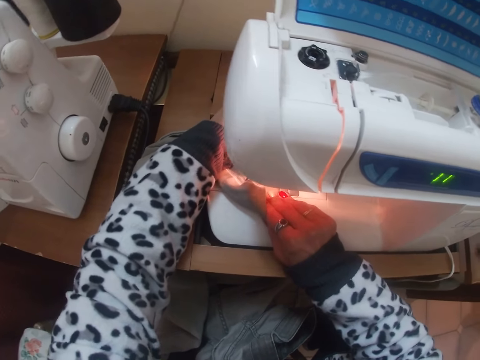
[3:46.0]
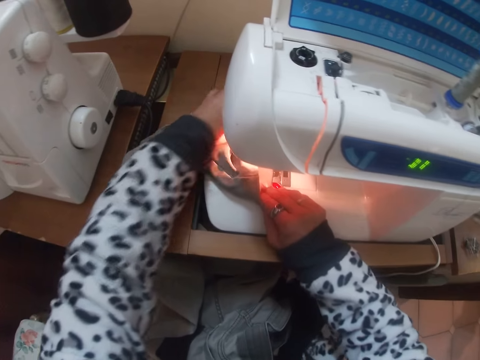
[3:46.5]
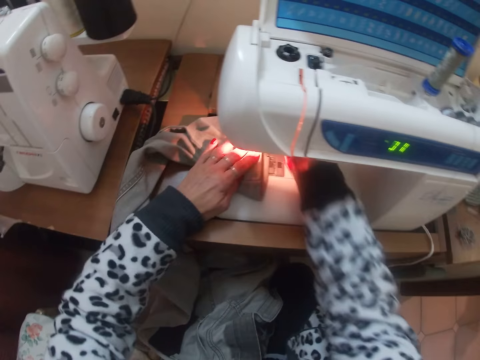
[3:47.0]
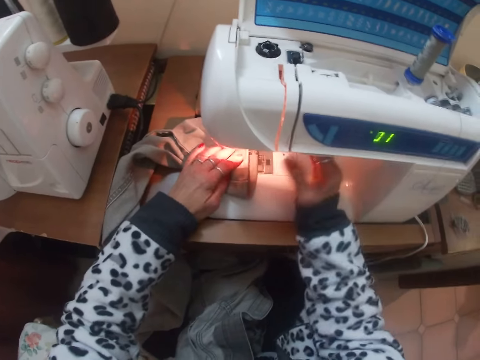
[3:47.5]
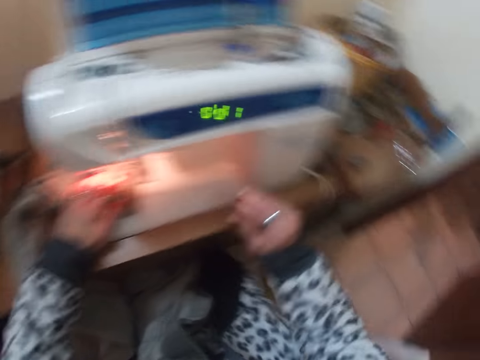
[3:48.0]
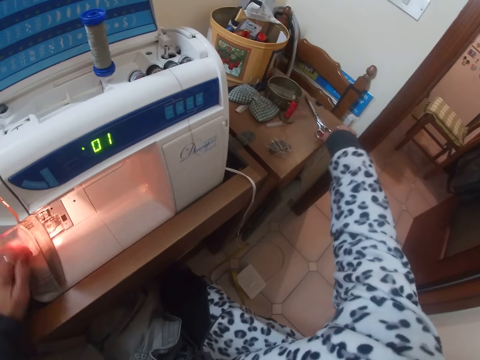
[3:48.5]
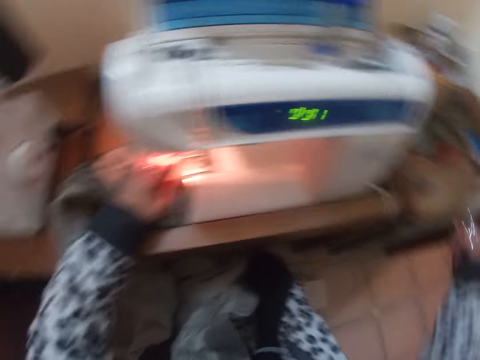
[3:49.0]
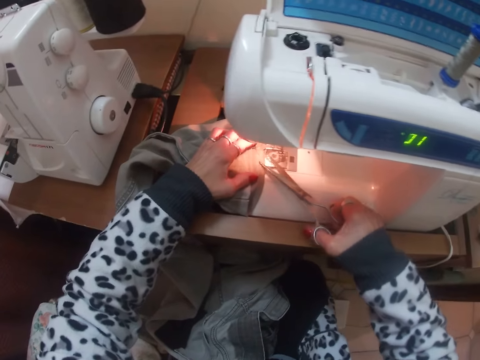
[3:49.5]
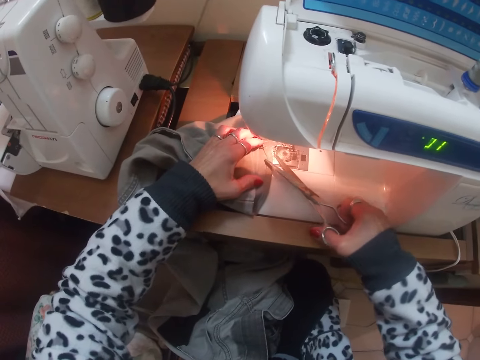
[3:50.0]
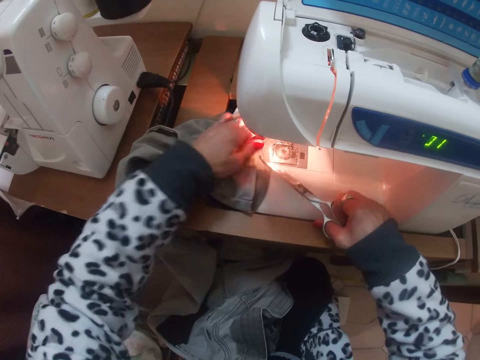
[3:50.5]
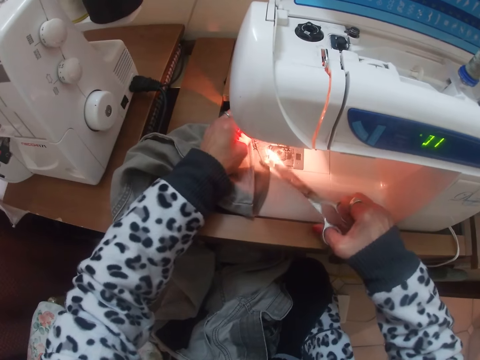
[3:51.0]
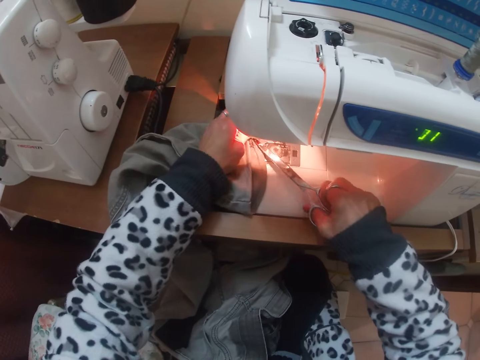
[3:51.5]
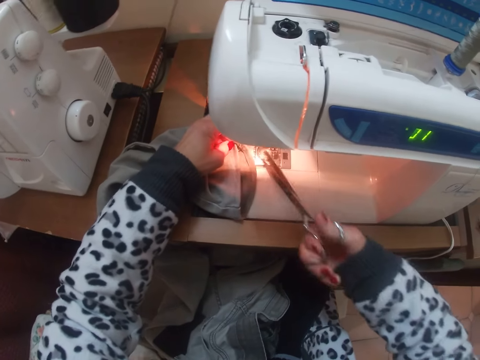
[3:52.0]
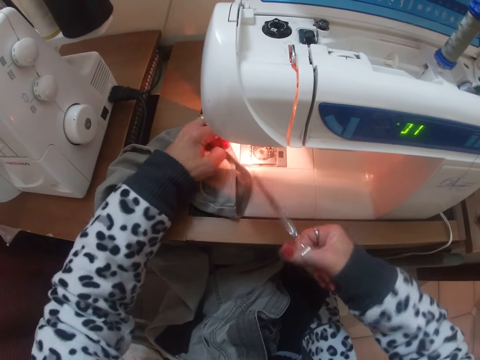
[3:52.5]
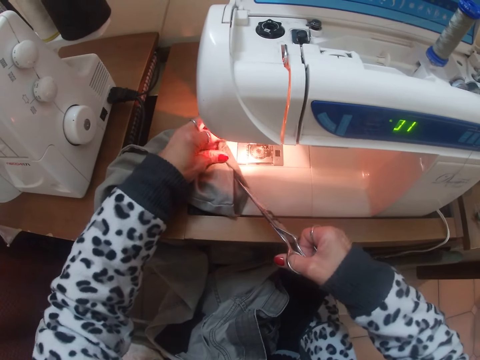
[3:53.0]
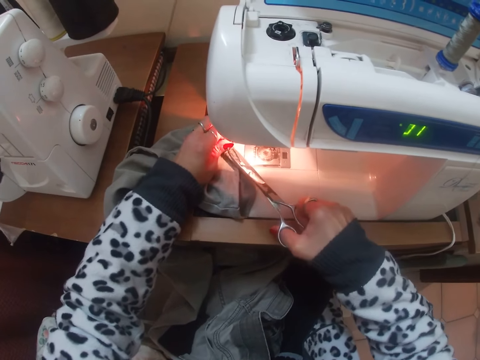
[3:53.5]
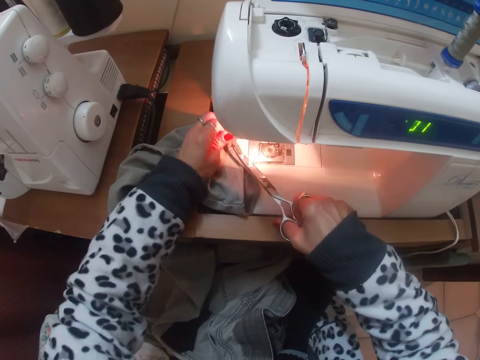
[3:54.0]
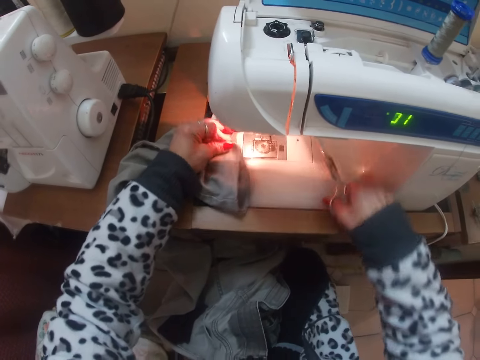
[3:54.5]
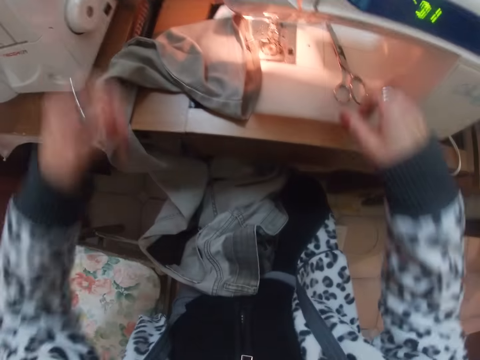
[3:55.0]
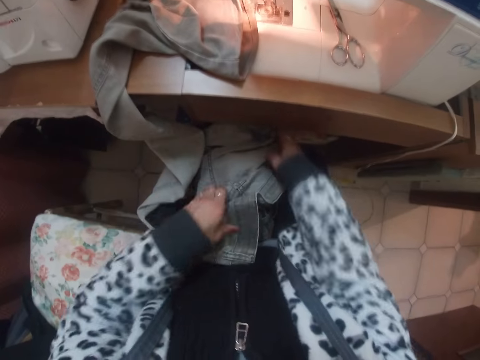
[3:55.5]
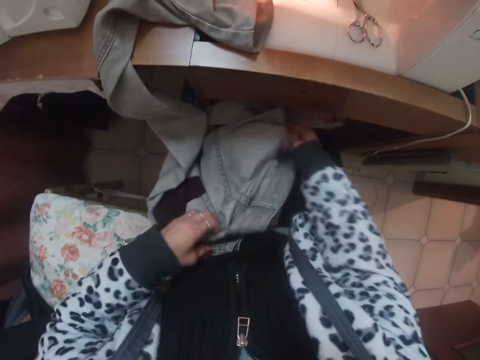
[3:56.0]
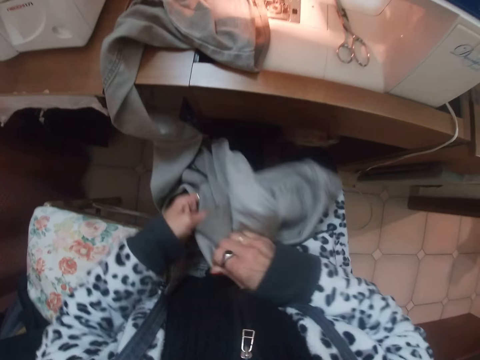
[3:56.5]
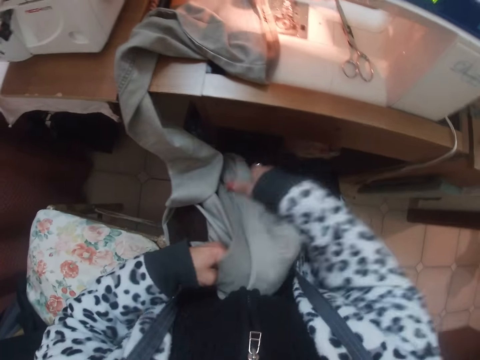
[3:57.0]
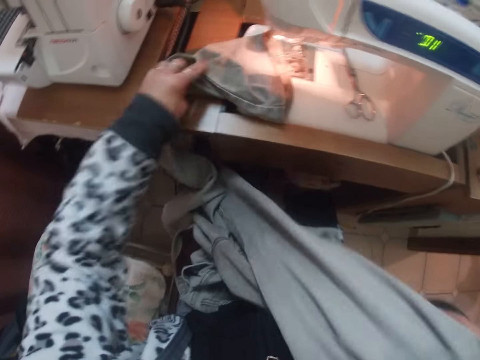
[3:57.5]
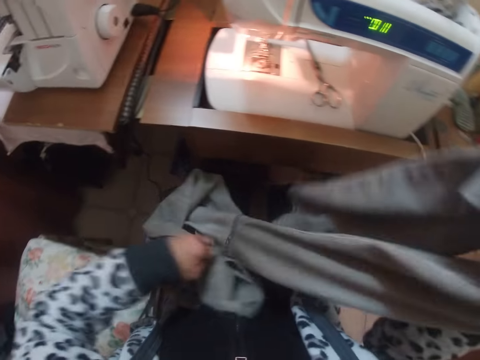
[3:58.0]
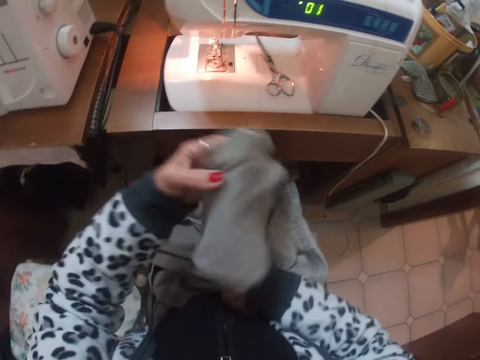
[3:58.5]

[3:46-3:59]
The camera wearer stops the sewing machine. They pick up the scissors. They cut the thread of the jeans or trouser with the scissors on the table. They drop the scissors on the sewing machine. They lift the trouser and pull out the other side of the jean.

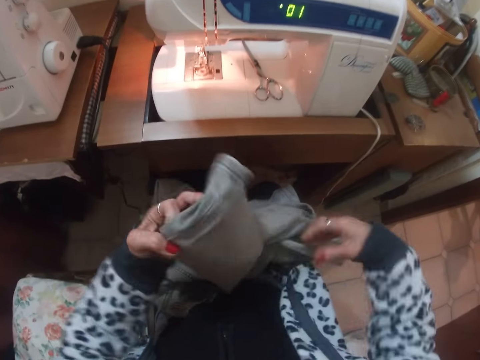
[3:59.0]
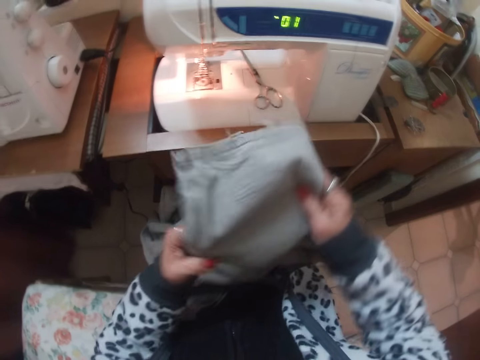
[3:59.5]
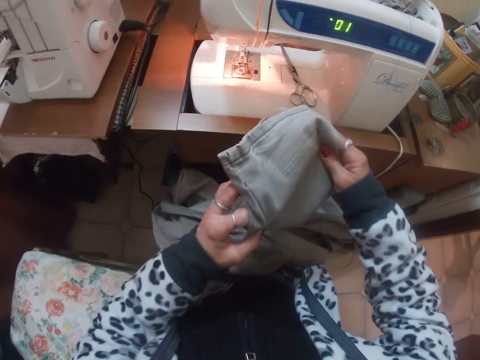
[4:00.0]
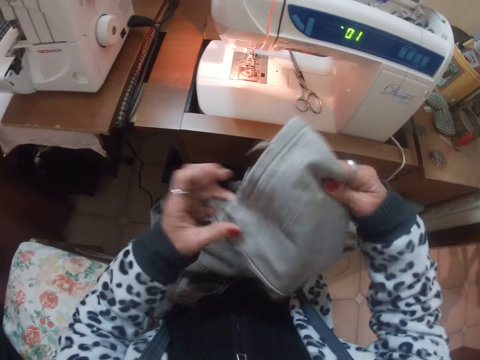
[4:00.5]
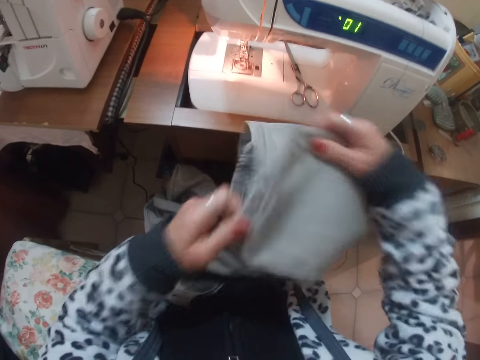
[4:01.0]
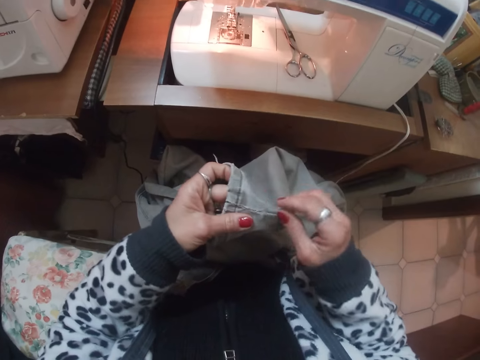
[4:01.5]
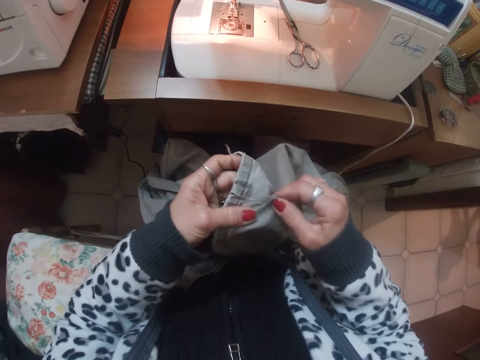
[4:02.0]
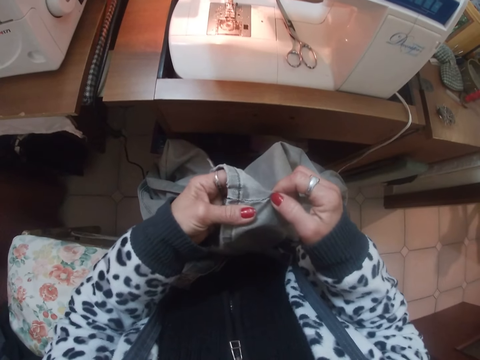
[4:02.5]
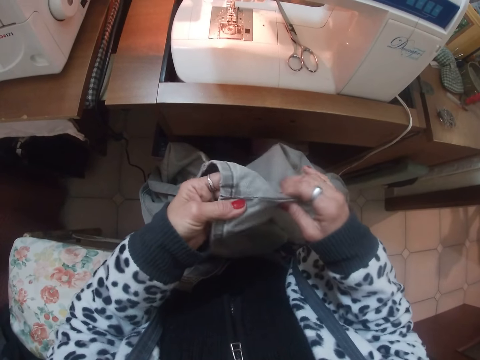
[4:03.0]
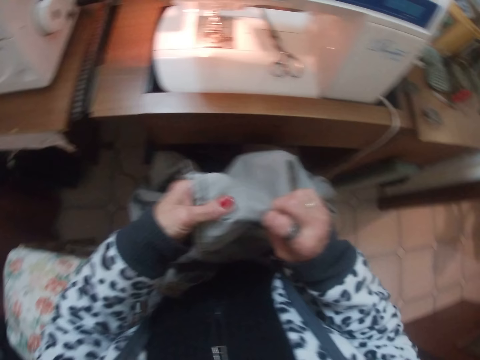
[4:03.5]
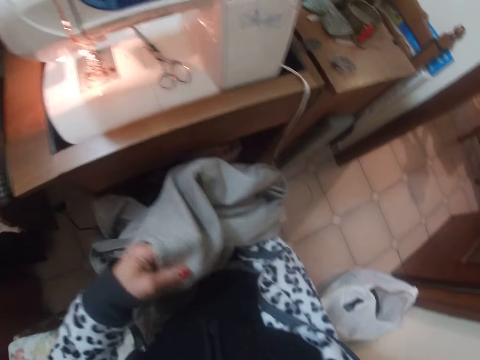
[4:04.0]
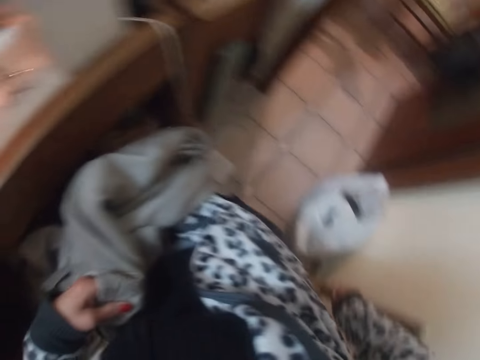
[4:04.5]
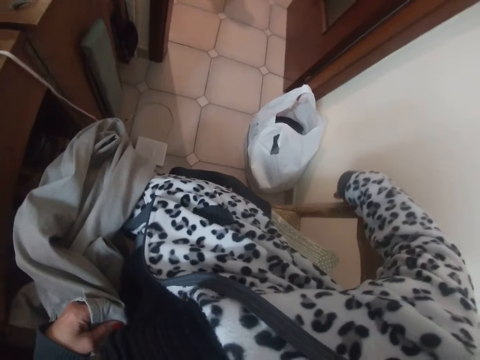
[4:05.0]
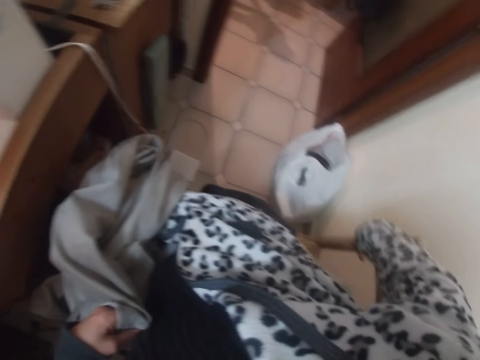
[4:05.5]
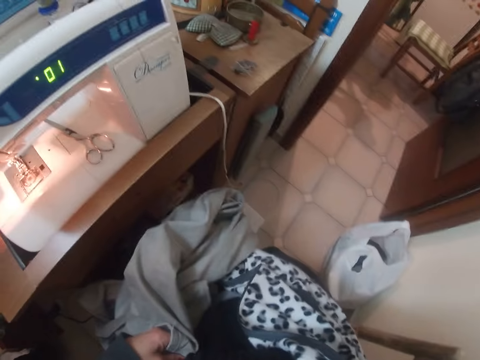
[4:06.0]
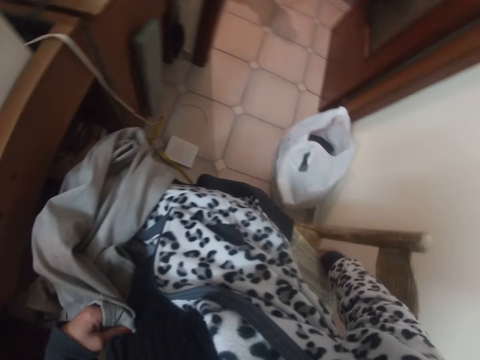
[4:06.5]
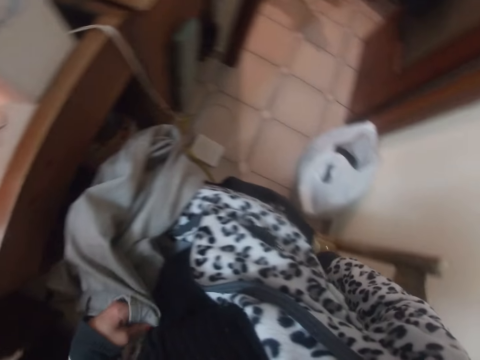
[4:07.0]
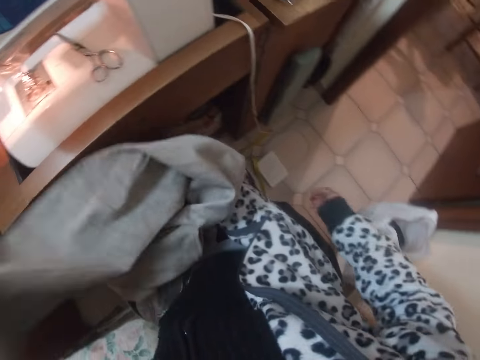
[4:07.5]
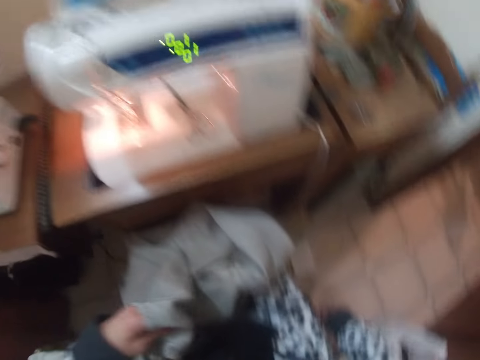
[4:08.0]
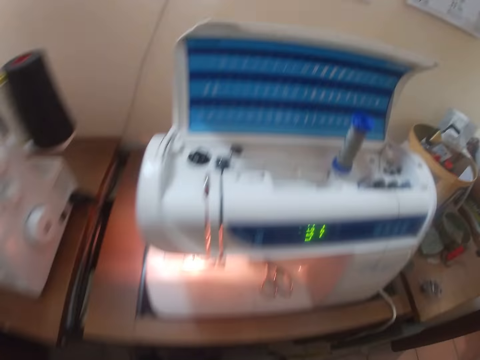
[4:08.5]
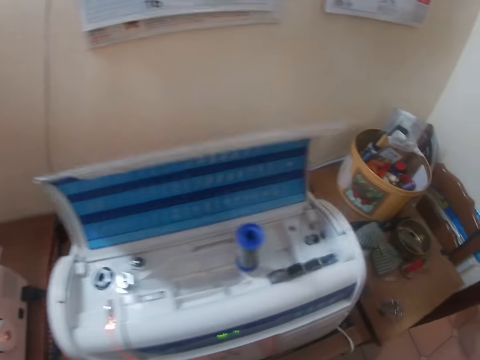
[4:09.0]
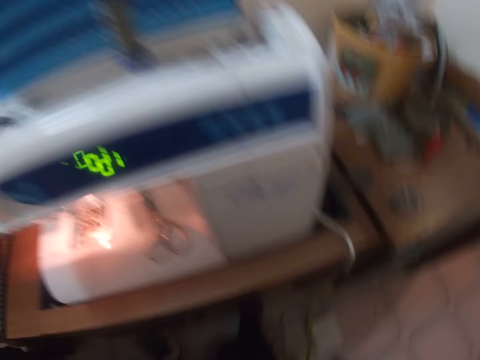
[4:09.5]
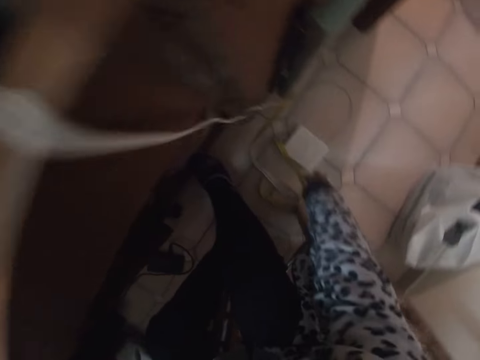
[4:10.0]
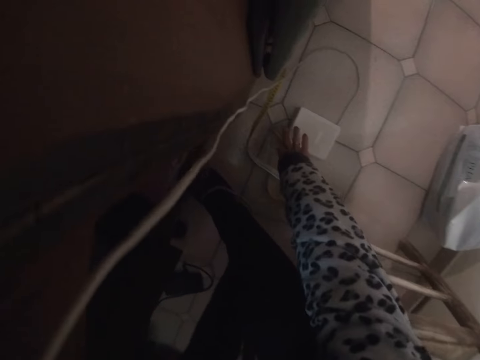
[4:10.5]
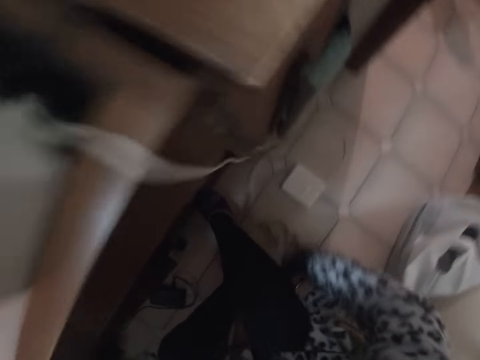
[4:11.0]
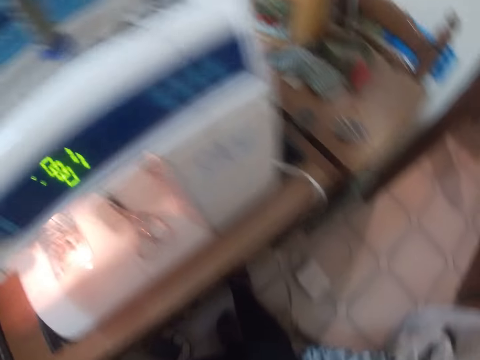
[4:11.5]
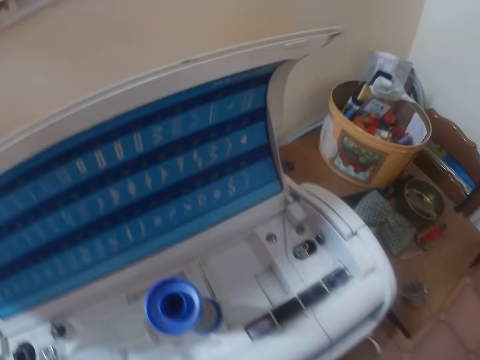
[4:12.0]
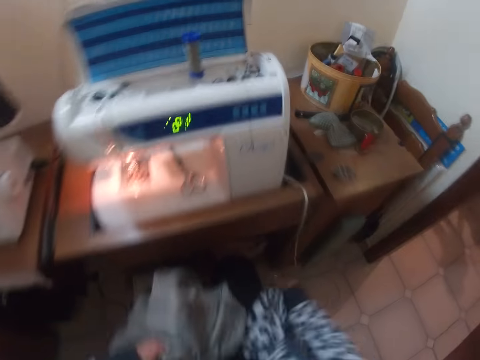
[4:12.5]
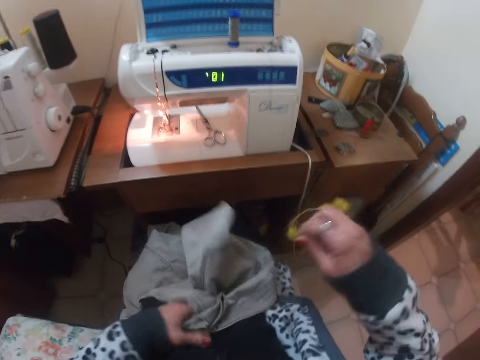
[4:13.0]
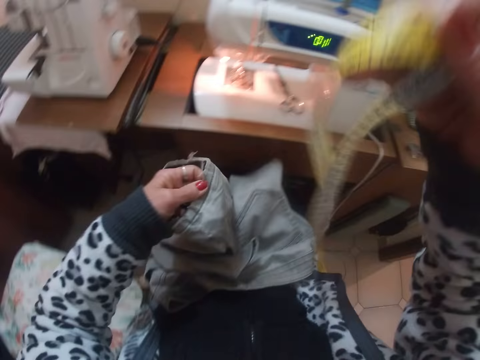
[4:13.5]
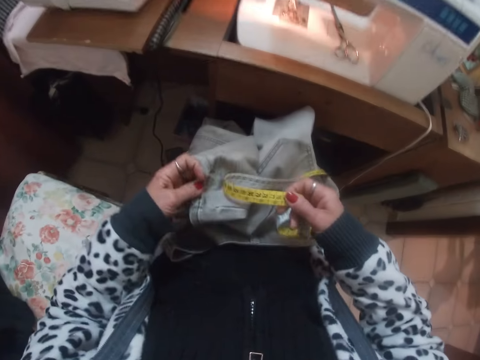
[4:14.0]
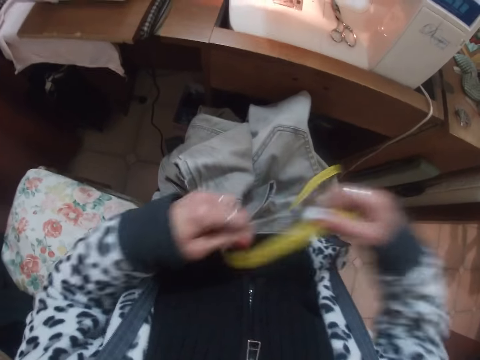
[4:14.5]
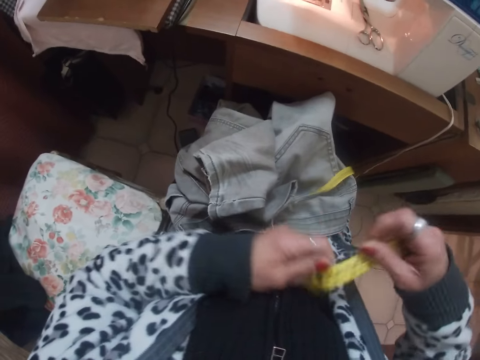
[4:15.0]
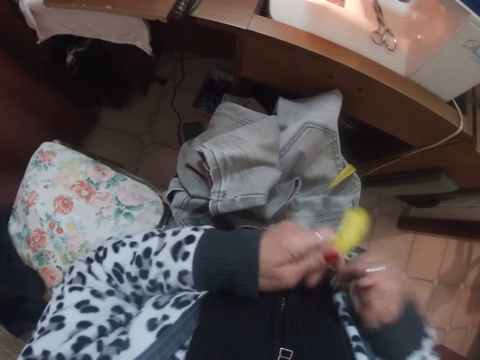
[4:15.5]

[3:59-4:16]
The camera wearer looks at the trouser. She moves her right hand backwards. She looks around the room. She stretches the trouser on the hand. She picks up a measuring tape on the floor. She stretches the measuring tape on the hand.
